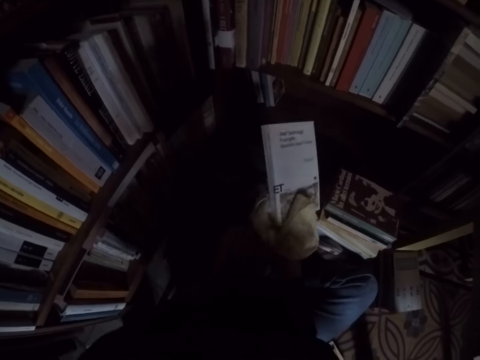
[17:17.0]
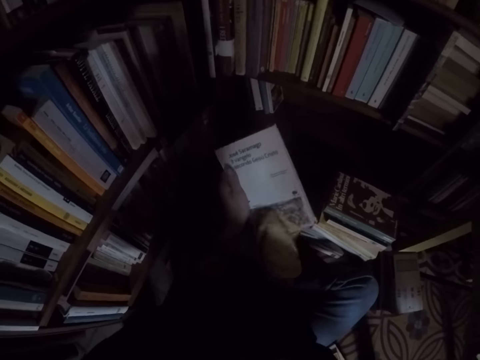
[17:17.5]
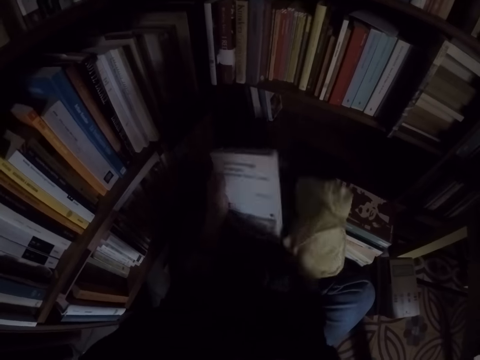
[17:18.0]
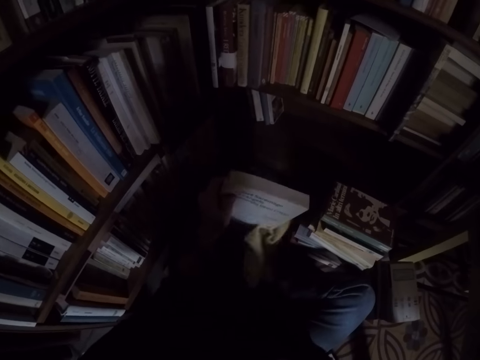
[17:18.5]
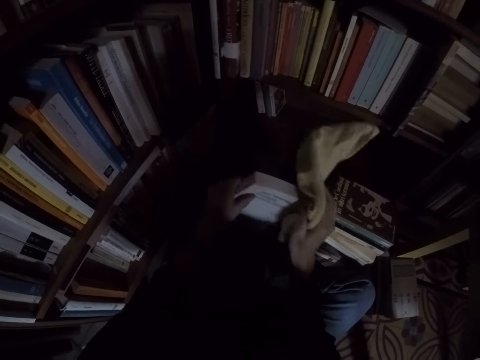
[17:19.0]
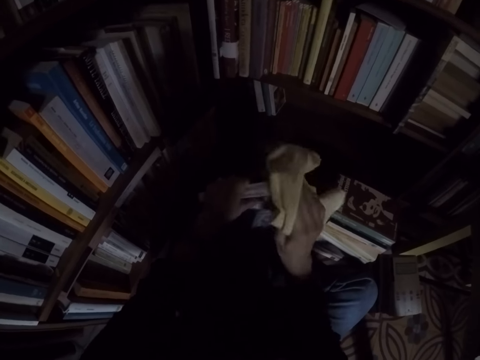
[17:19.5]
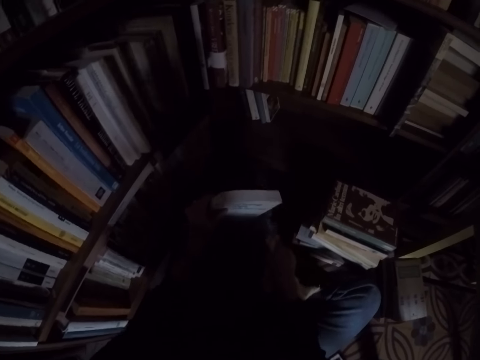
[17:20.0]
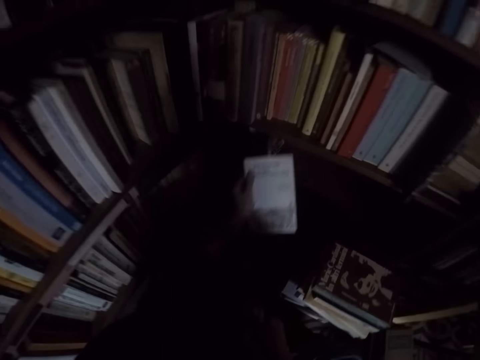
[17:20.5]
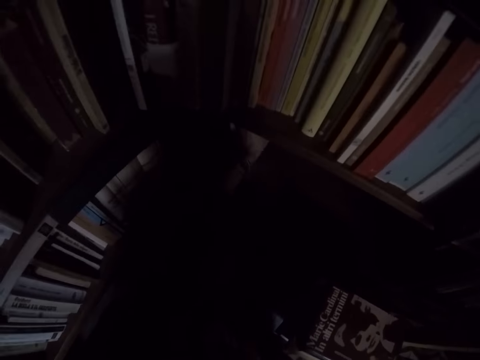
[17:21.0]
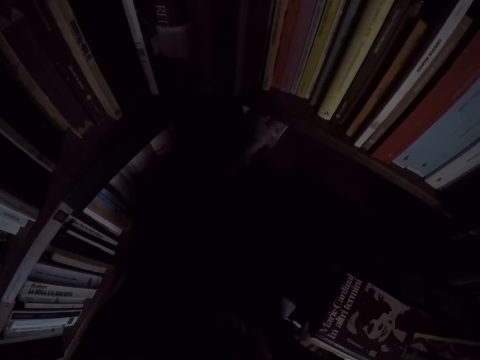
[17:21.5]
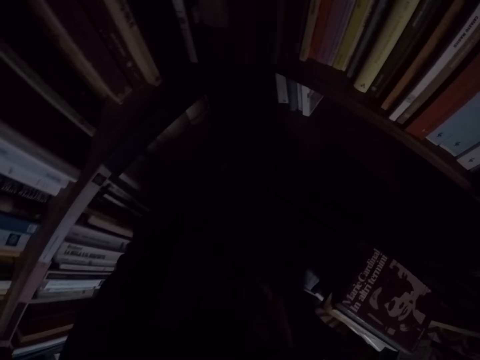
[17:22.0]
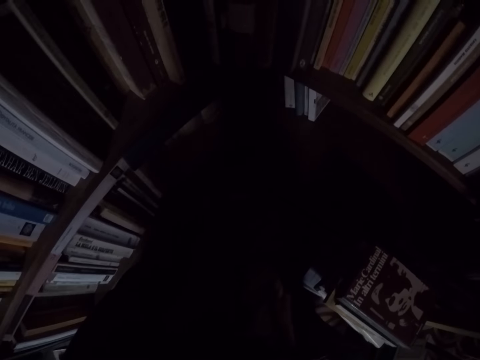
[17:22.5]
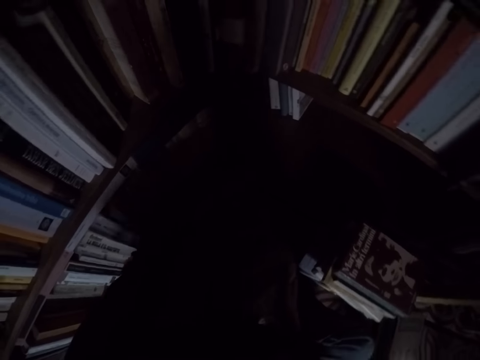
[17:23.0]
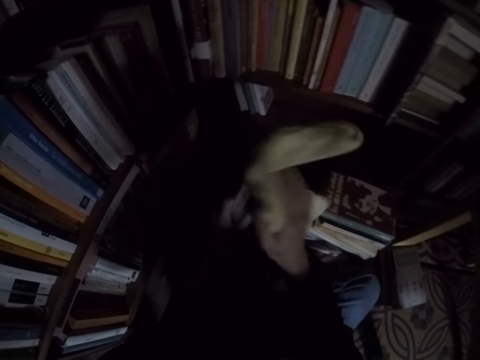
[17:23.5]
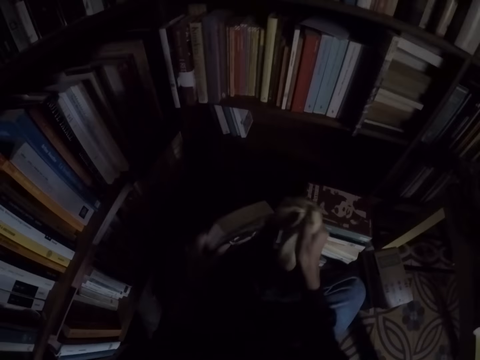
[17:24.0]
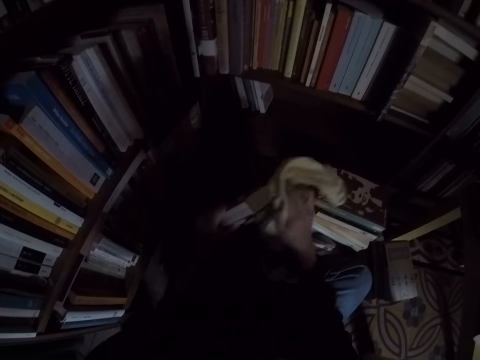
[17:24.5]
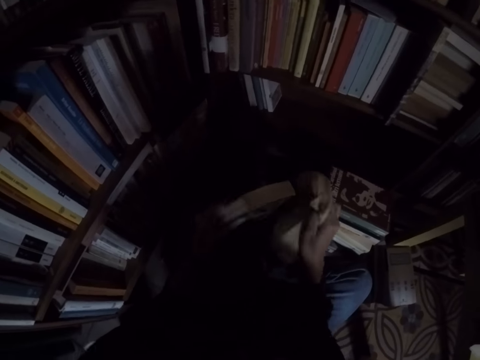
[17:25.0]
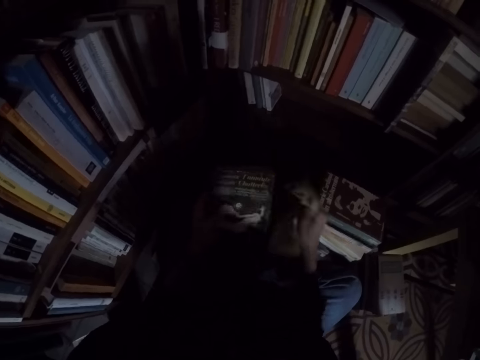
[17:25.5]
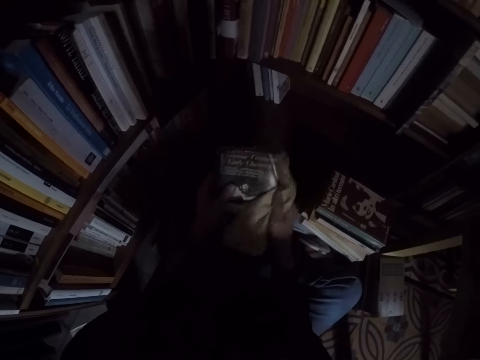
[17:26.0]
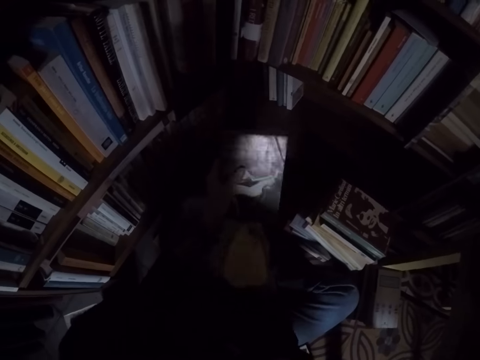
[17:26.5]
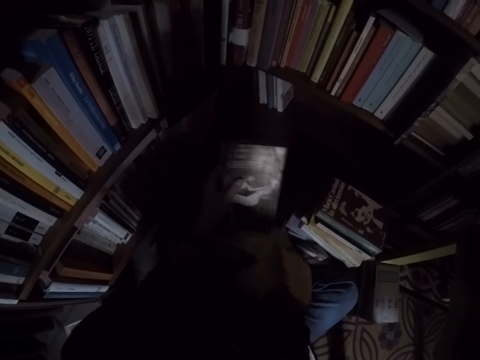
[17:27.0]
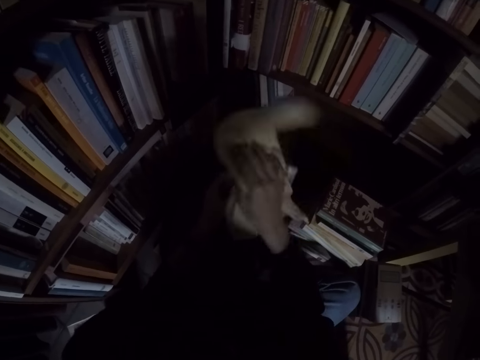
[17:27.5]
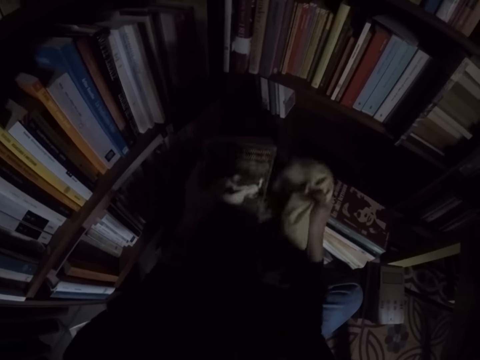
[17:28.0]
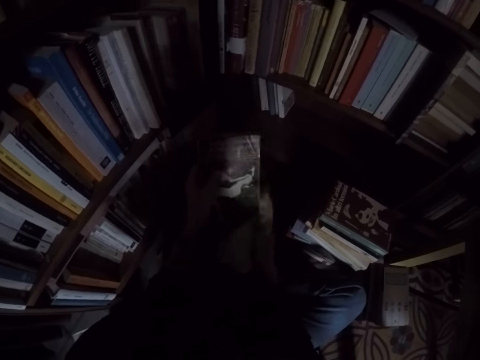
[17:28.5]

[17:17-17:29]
The camera wearer places the book in the bookshelf. They put the cloth in the shelf. They pick up another book from the pile of books. They clean the book with the rag.

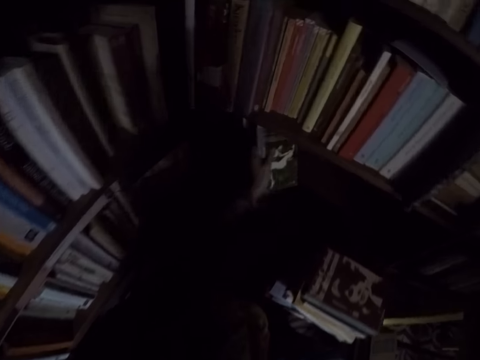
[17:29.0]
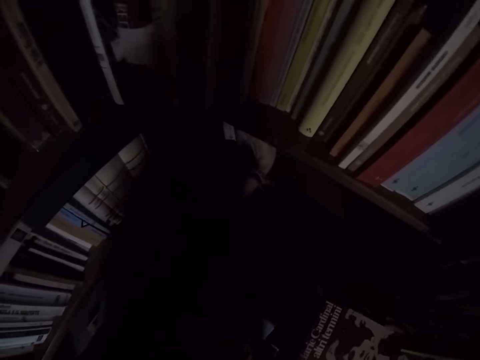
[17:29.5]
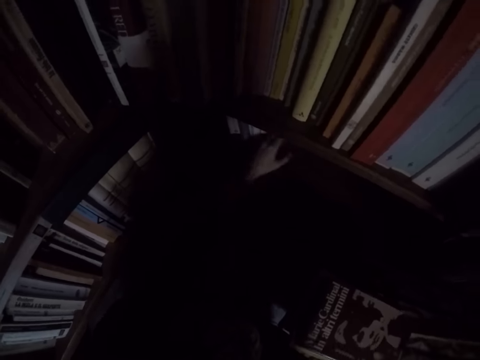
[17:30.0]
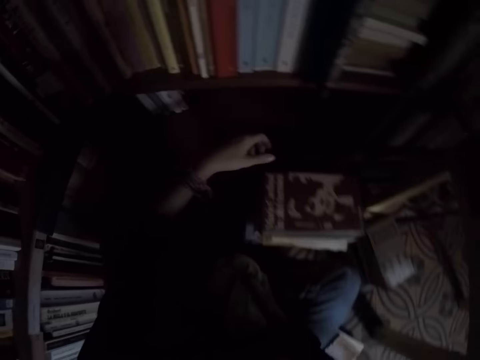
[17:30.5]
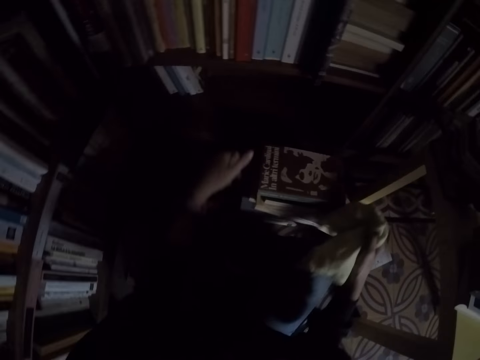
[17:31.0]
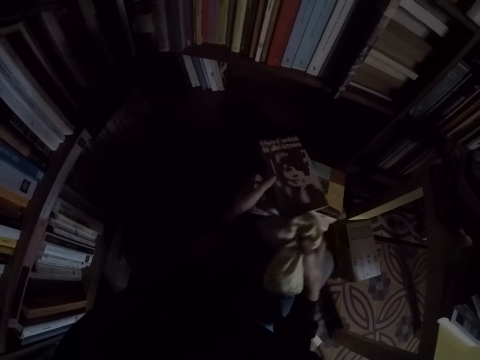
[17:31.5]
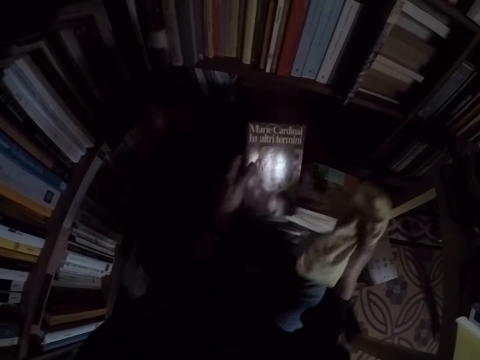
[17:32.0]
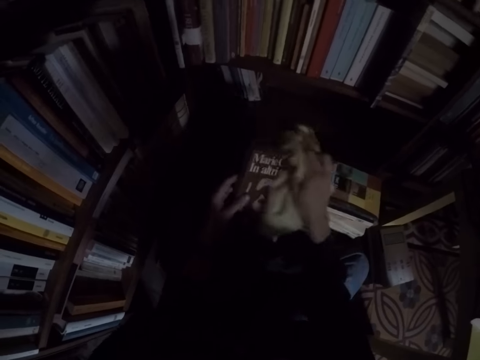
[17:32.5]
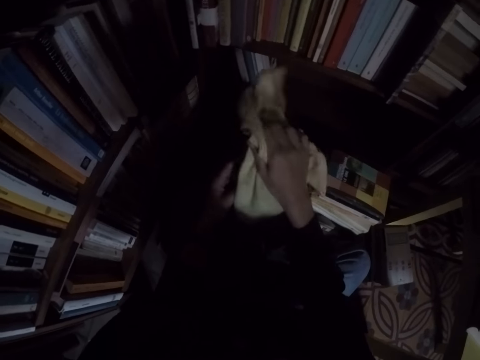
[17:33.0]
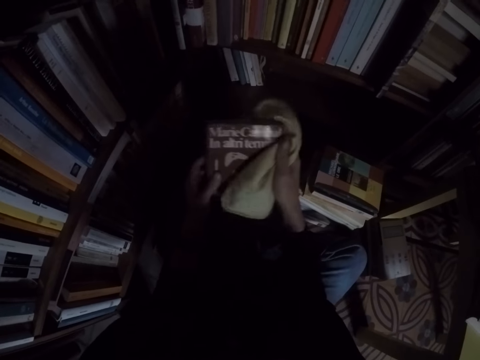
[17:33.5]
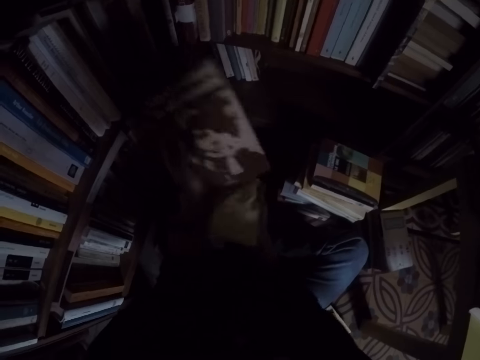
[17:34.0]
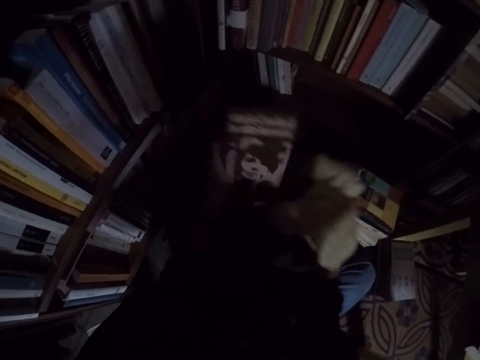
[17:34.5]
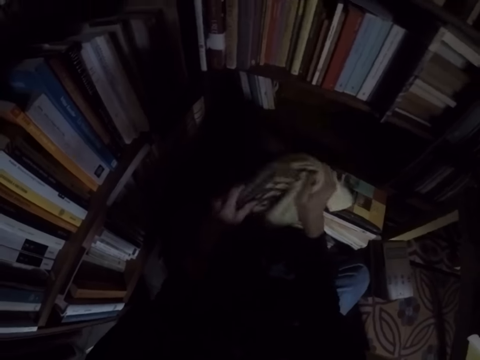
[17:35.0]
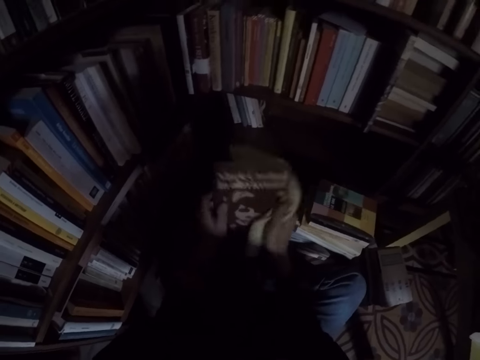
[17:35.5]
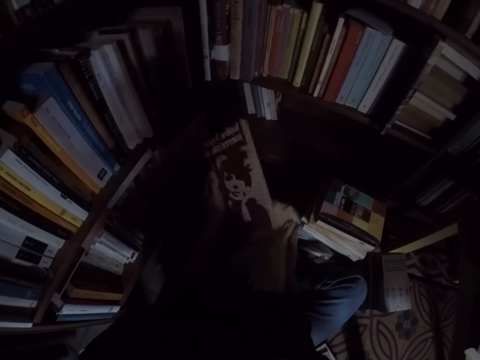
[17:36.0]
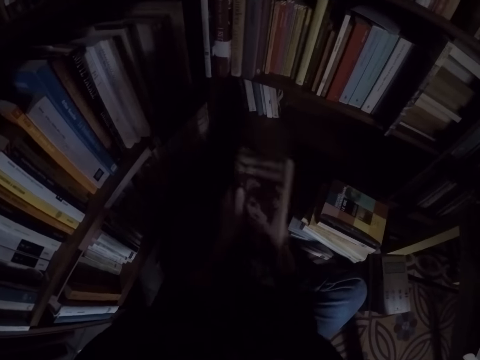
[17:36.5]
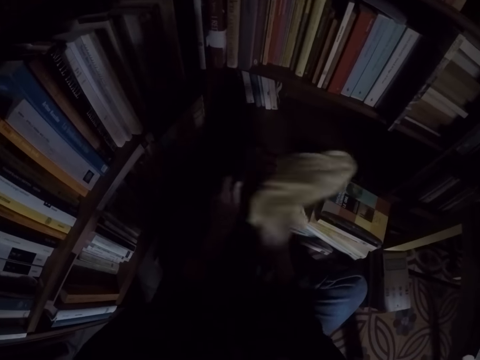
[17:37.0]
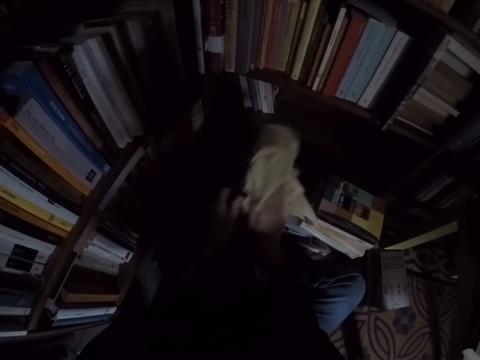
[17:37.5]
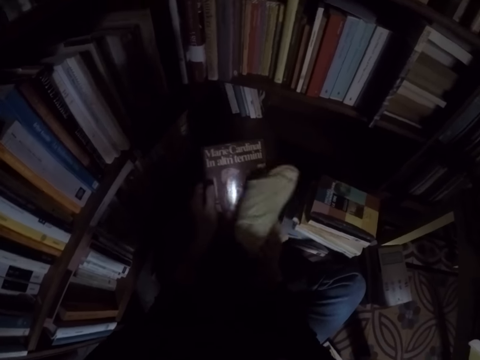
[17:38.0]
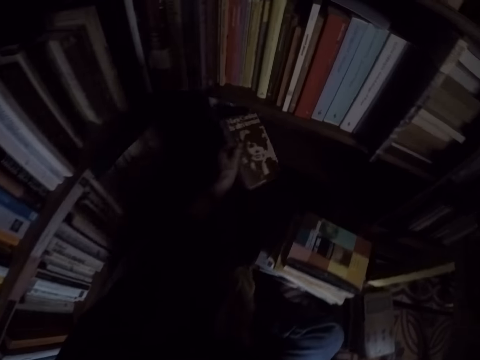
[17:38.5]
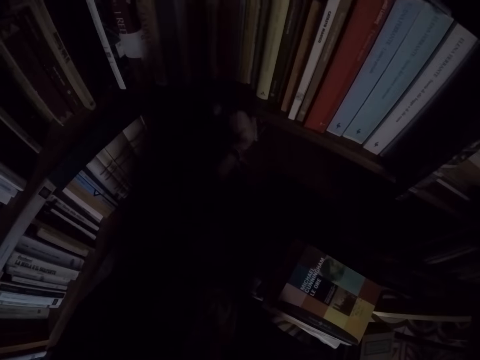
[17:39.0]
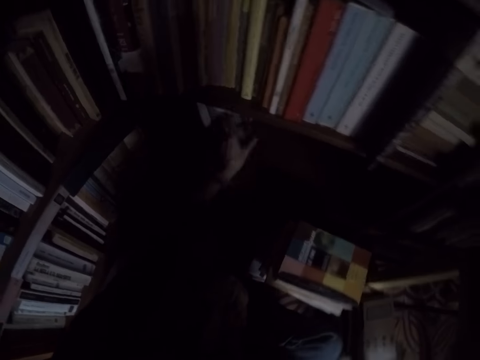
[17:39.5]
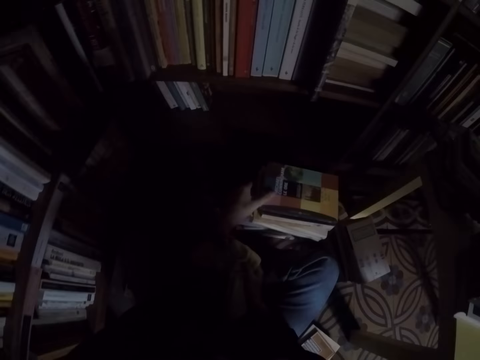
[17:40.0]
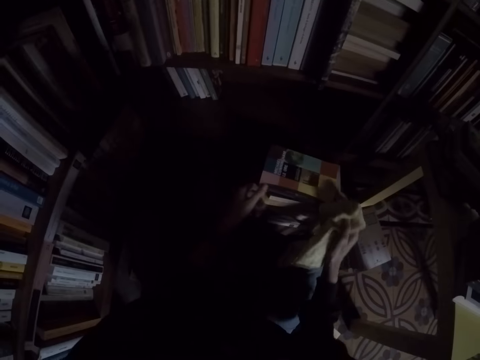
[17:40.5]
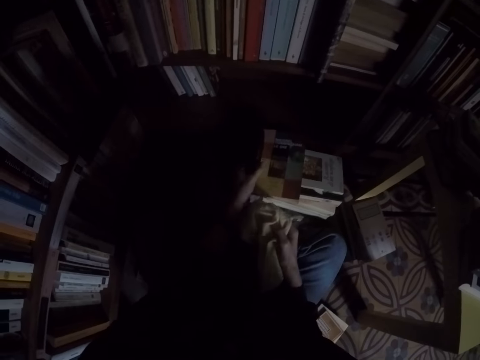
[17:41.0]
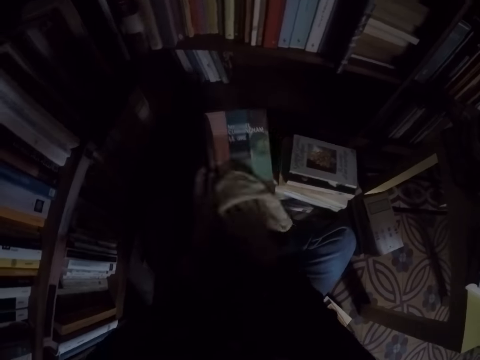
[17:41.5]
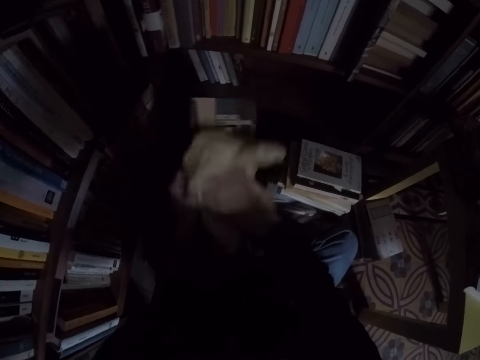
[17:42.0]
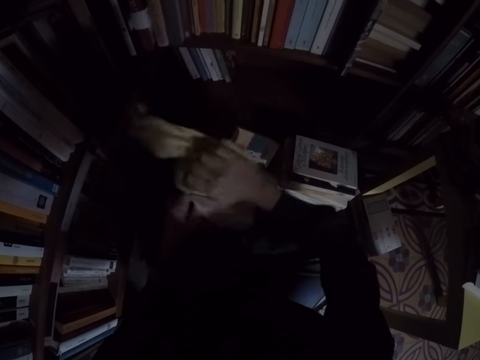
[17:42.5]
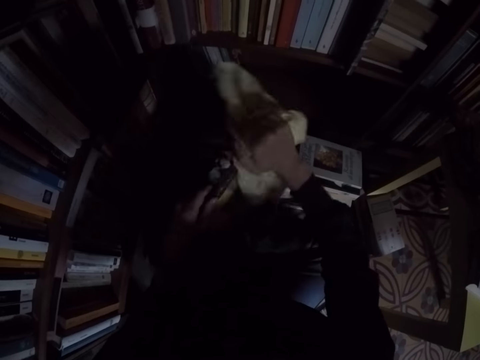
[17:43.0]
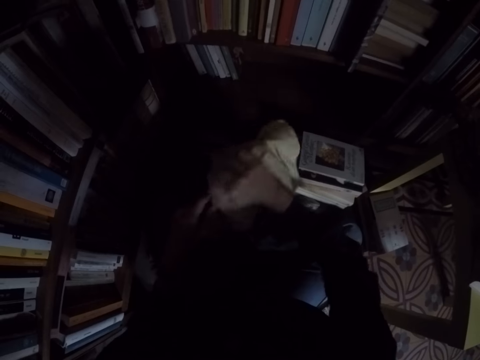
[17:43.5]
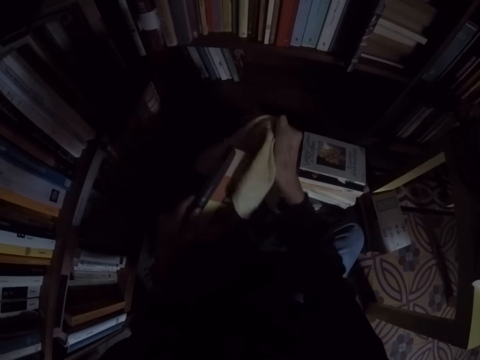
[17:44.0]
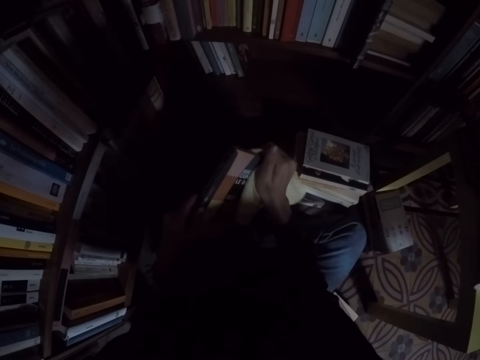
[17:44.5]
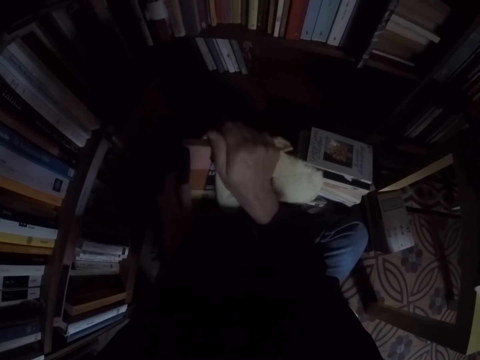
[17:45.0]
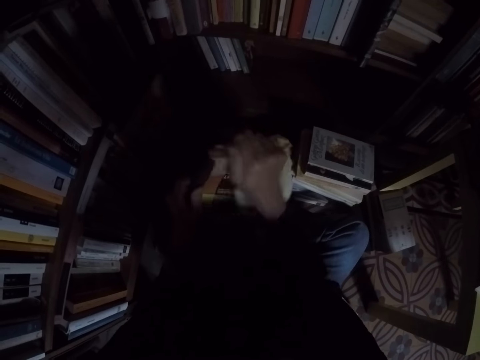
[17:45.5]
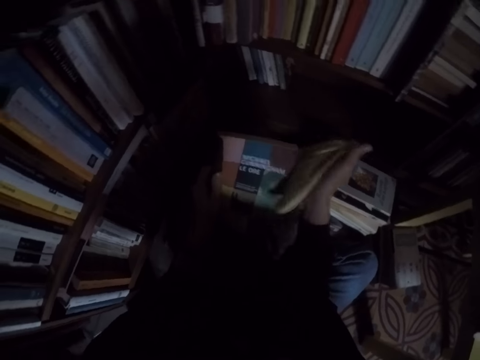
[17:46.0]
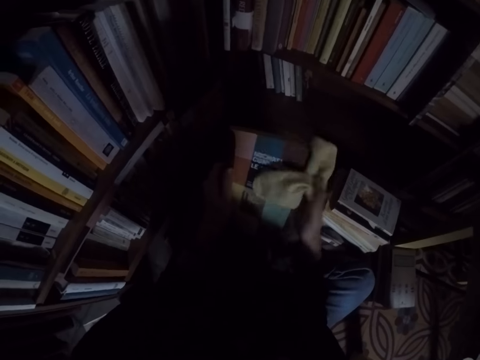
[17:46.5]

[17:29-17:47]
The camera wearer places the book in the bookshelf. They pick up another book from the pile of books. They clean the book with the rag. They place the book in the bookshelf. They pick up another book from the pile of books. They clean the book with the rag.
